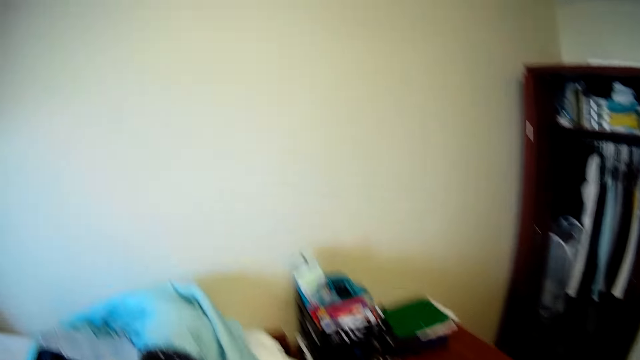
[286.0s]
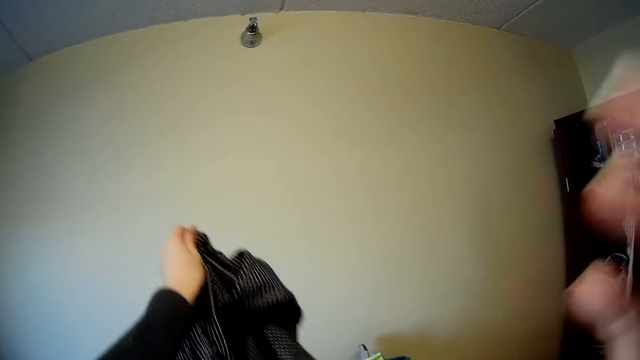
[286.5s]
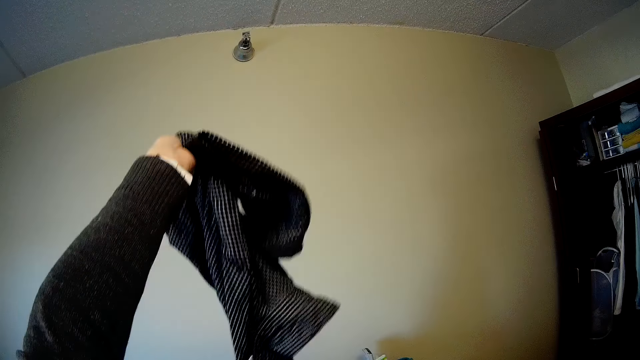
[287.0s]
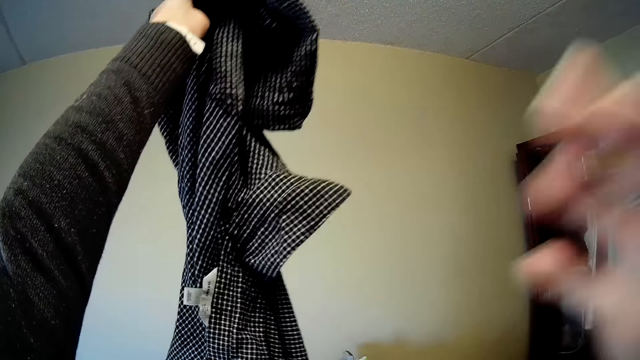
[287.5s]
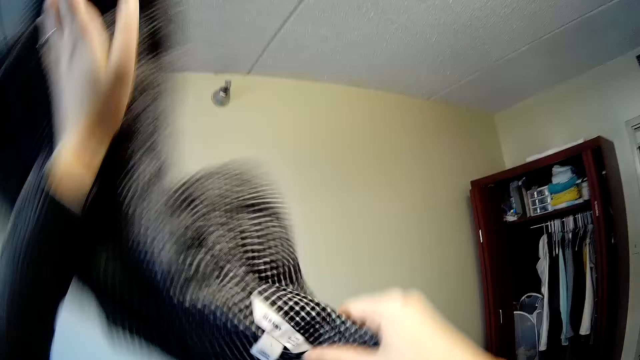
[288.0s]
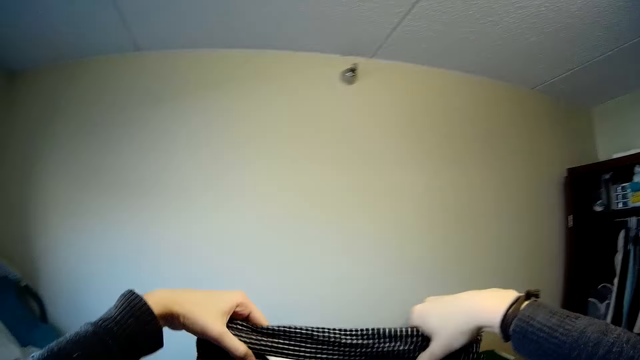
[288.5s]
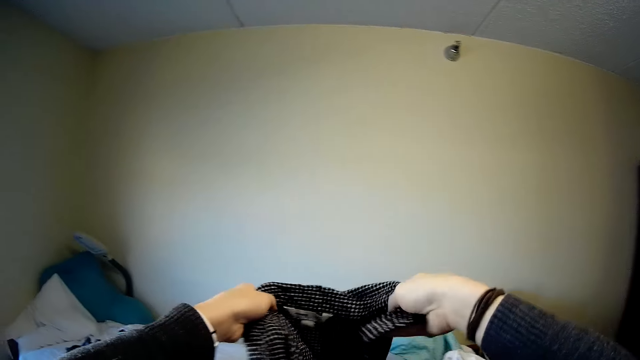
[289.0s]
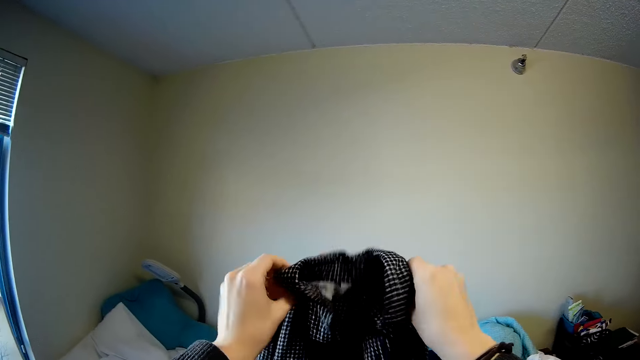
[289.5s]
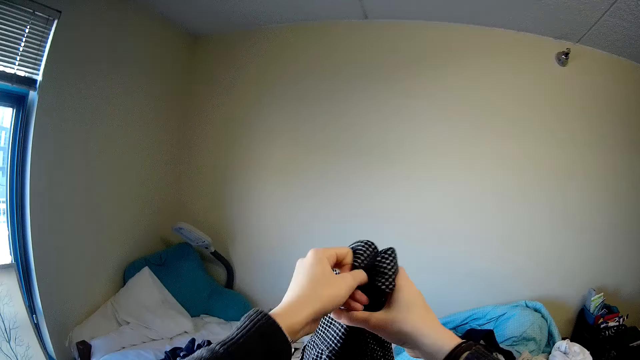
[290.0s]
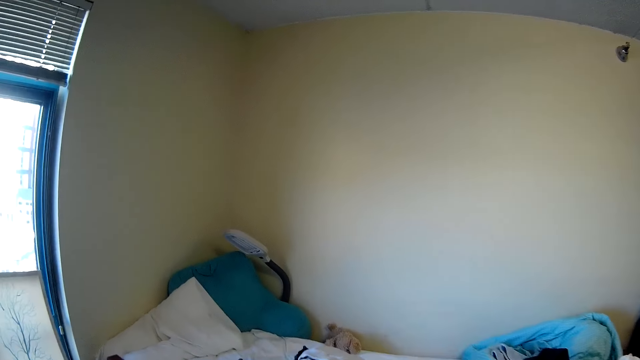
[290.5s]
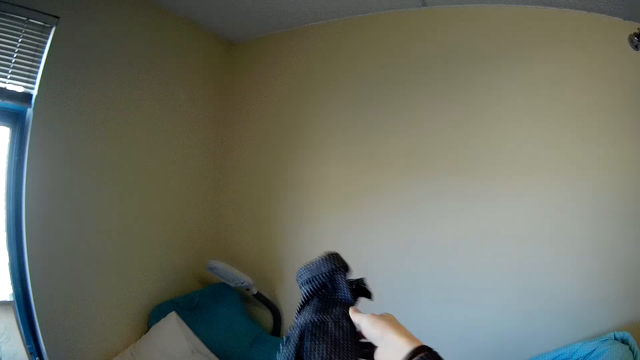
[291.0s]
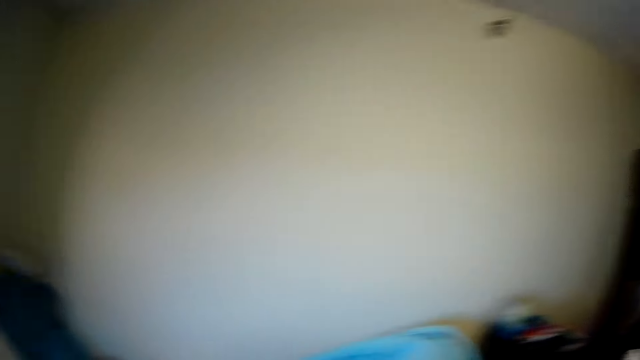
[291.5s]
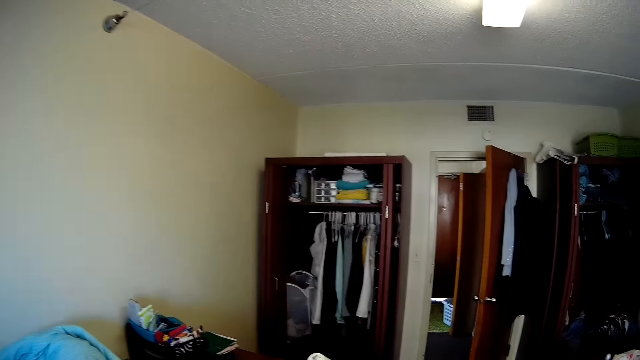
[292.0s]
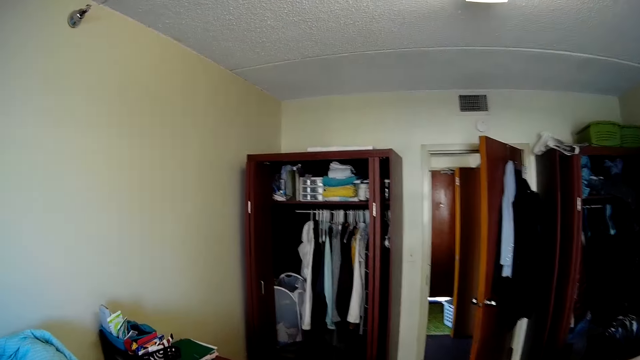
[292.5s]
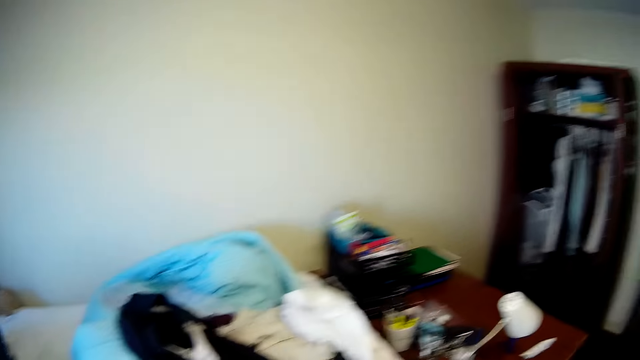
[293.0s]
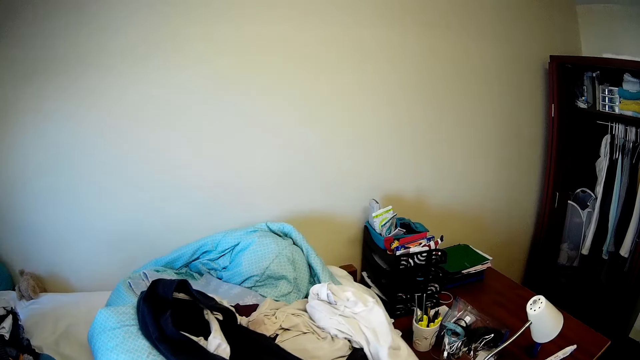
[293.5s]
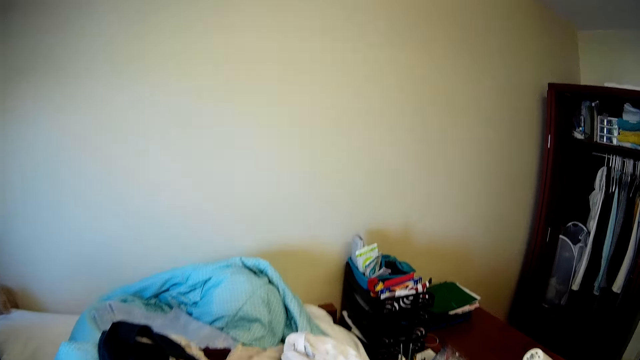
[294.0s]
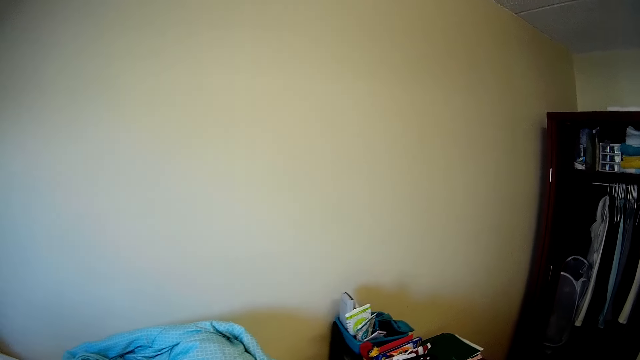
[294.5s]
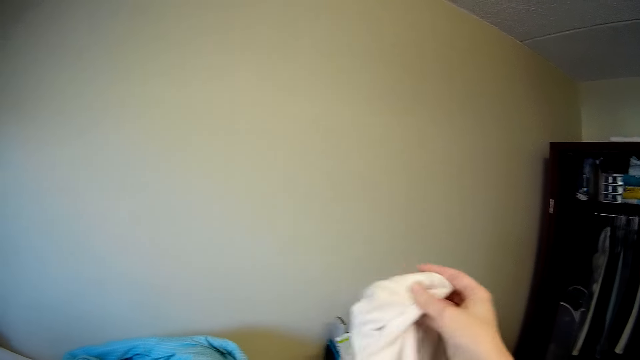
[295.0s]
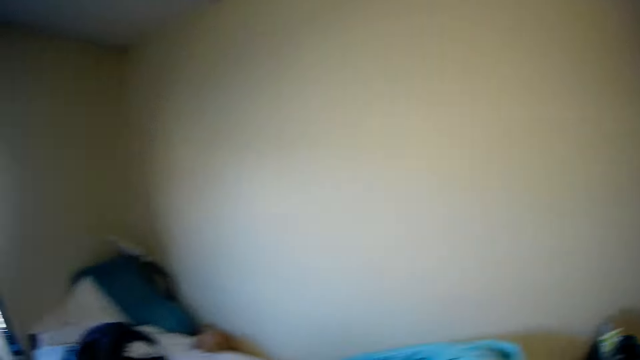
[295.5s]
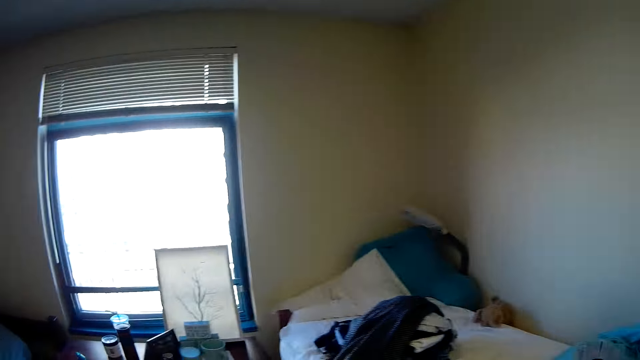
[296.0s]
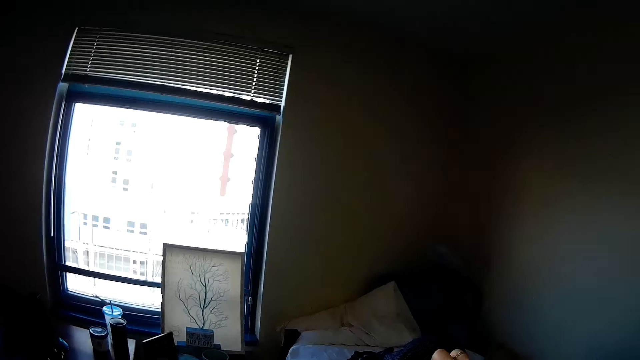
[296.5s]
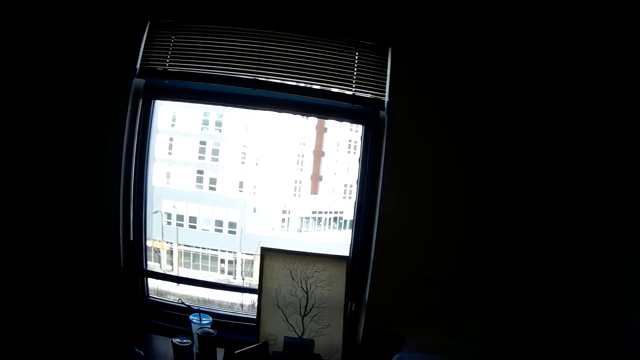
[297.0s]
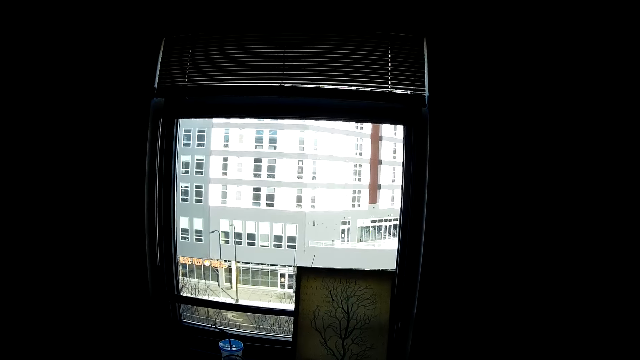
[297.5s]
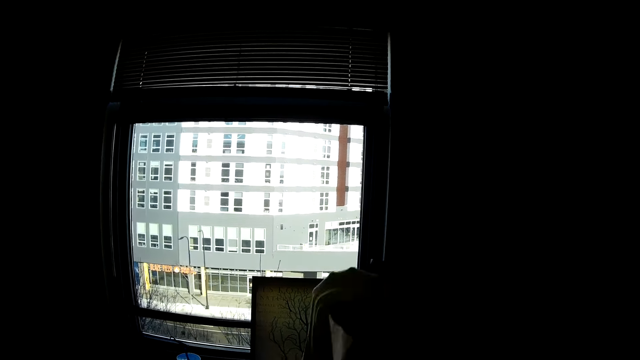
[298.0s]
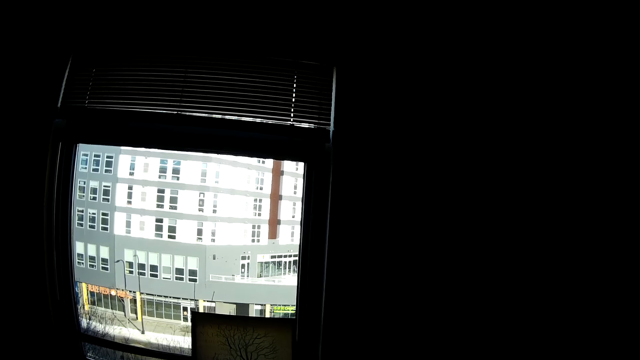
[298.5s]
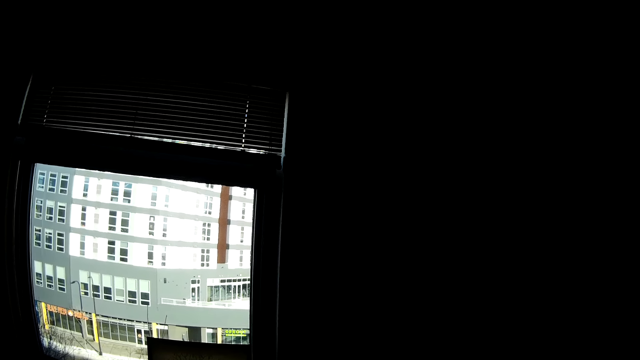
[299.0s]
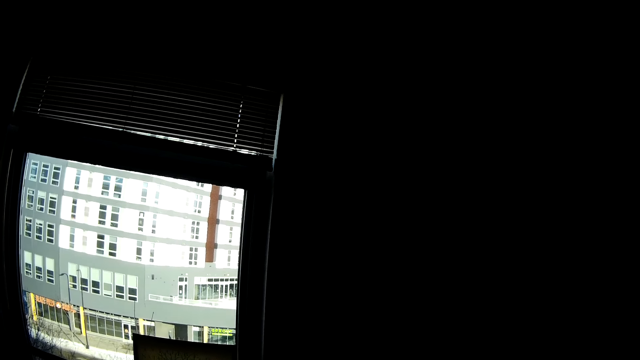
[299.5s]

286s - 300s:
The camera wearer picks a shirt. They look at the shirt, fold the shirt, and throw the shirt. They put the shirt on the bed. They look around. They pick the shirt. They walk around.

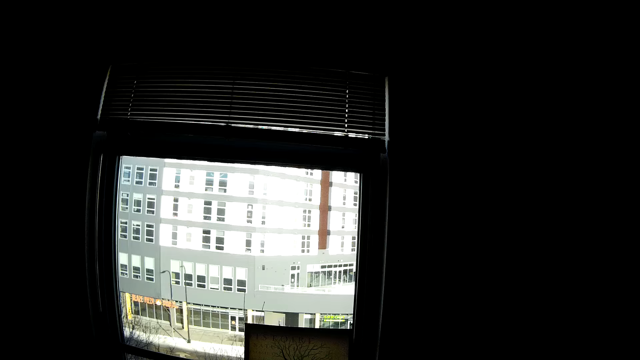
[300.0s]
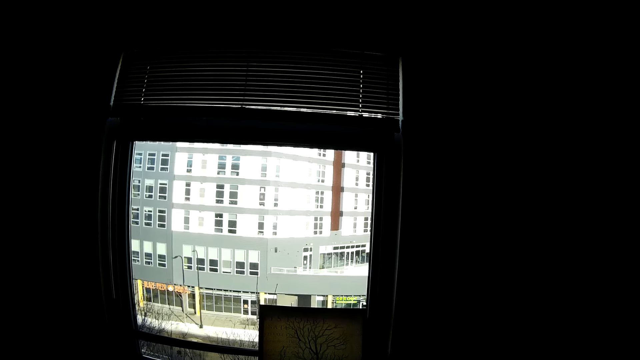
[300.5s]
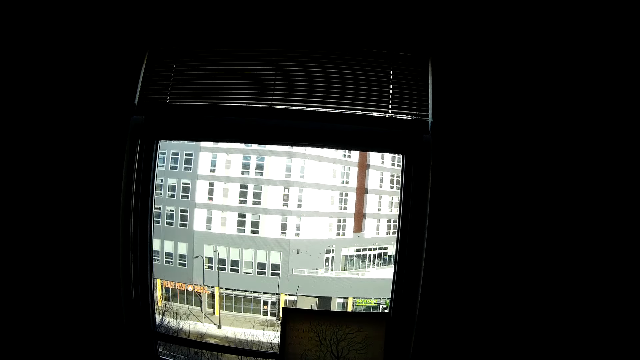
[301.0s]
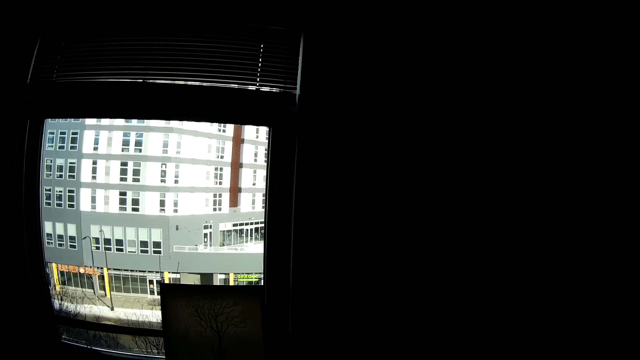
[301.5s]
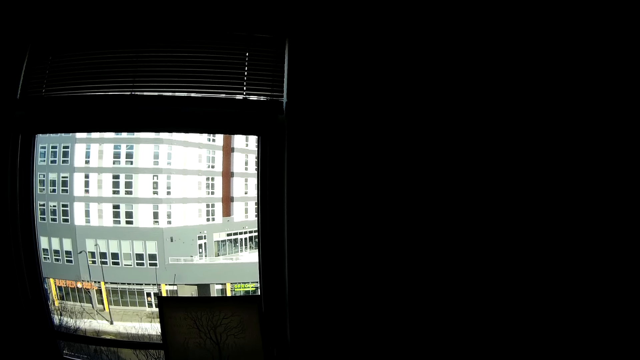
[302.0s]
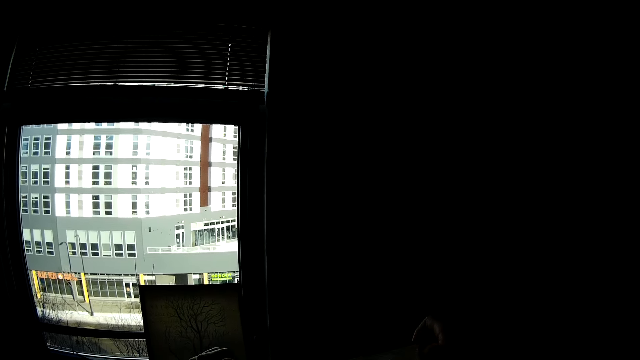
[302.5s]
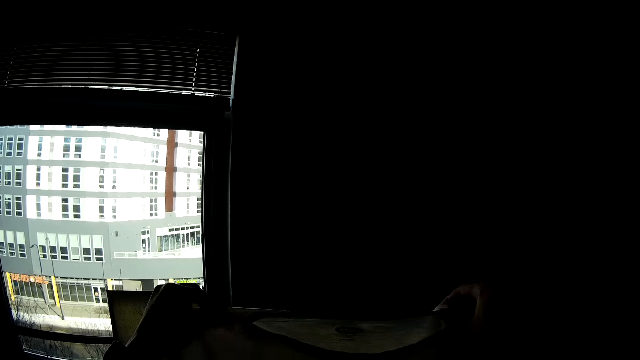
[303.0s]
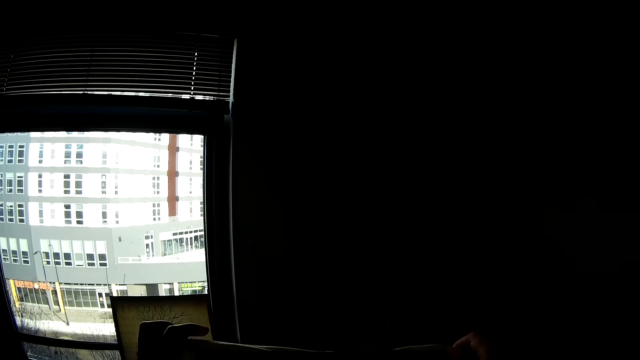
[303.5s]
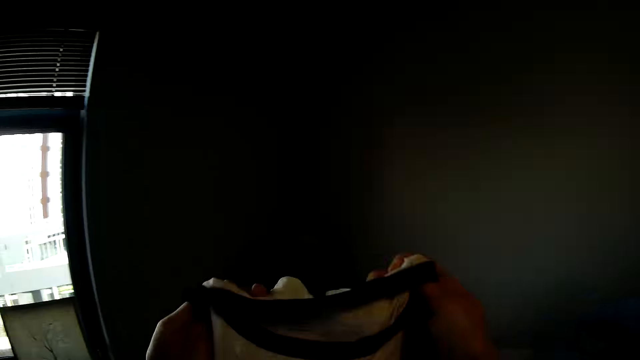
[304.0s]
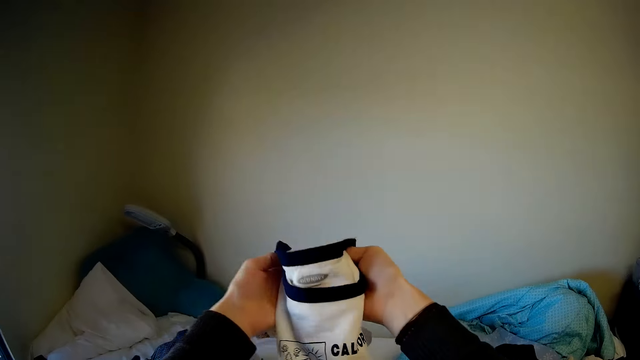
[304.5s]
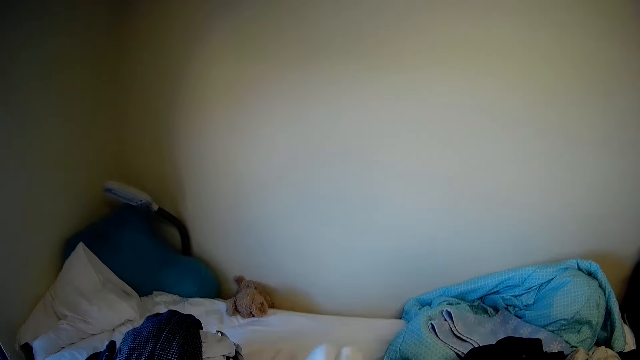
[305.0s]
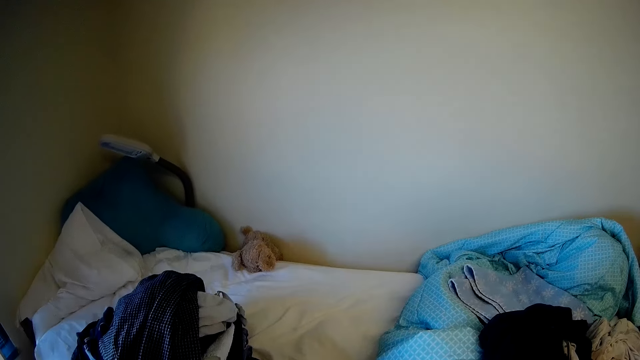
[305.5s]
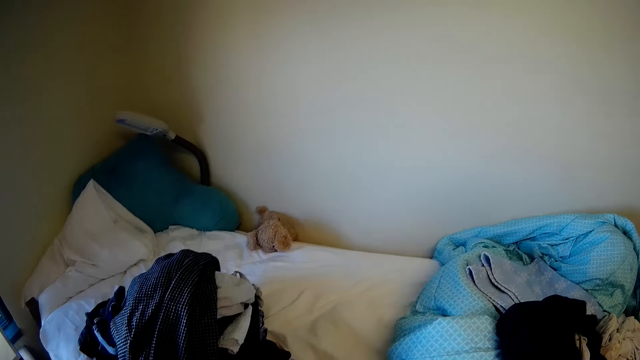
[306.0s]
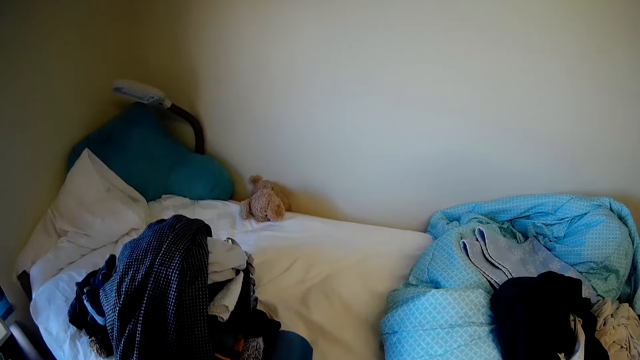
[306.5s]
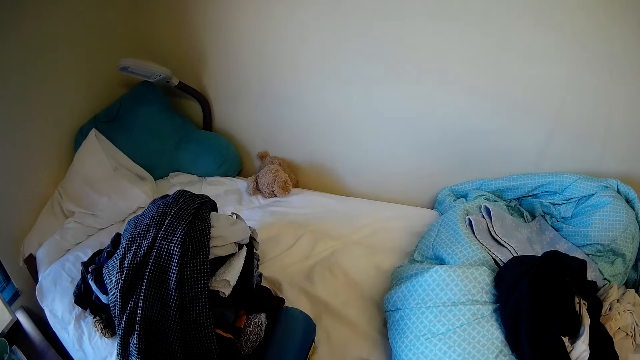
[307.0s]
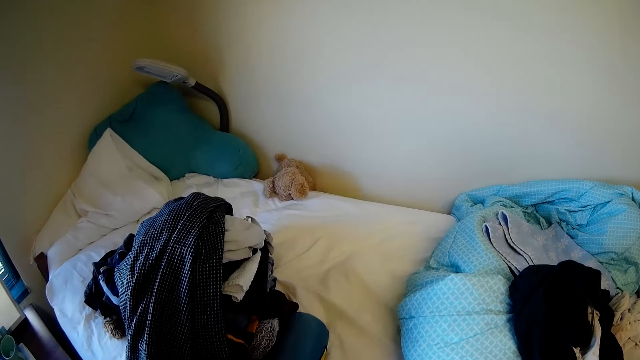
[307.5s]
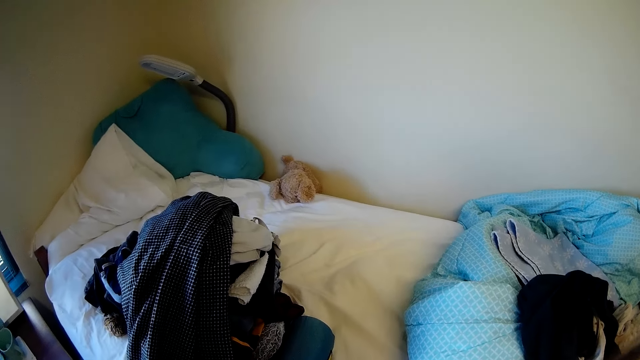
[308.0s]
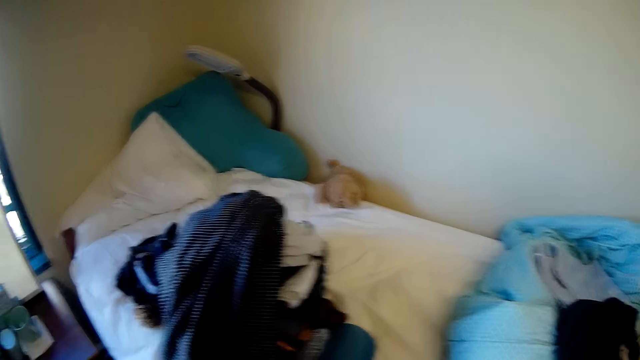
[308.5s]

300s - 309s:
The camera wearer folds the shirt.
